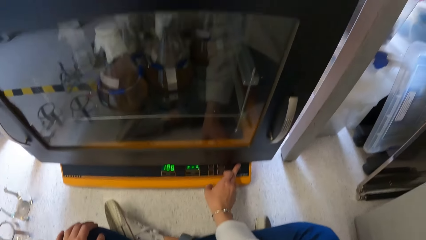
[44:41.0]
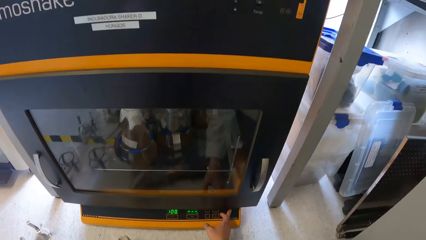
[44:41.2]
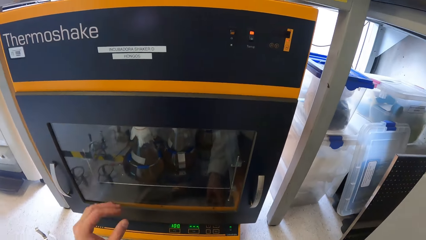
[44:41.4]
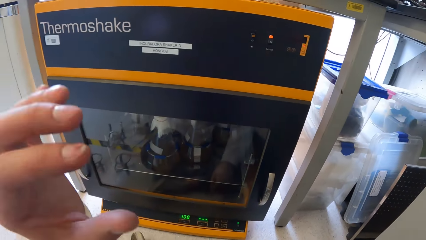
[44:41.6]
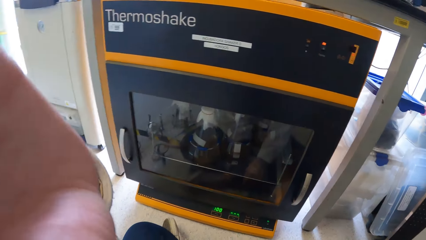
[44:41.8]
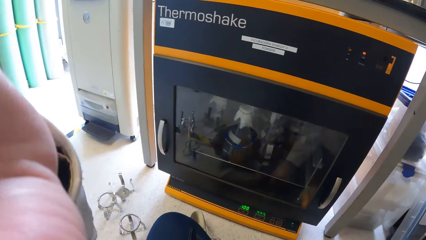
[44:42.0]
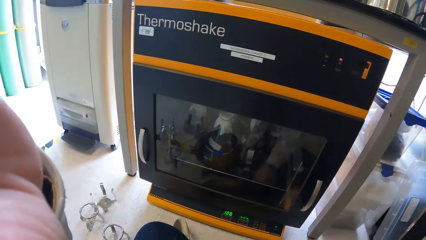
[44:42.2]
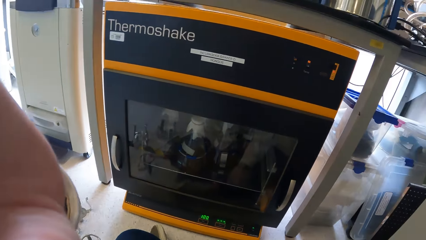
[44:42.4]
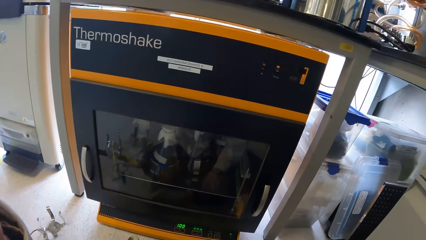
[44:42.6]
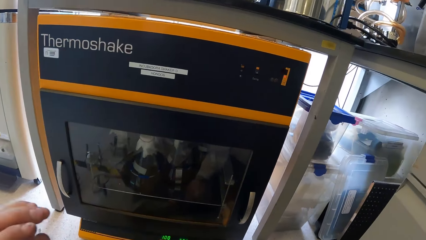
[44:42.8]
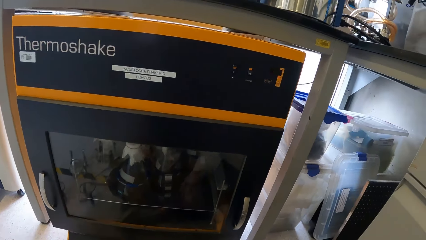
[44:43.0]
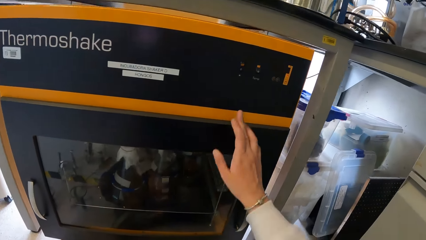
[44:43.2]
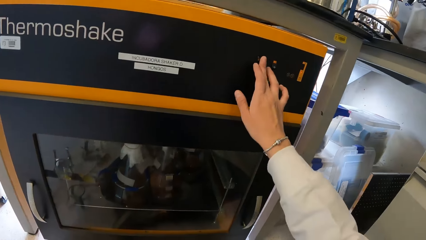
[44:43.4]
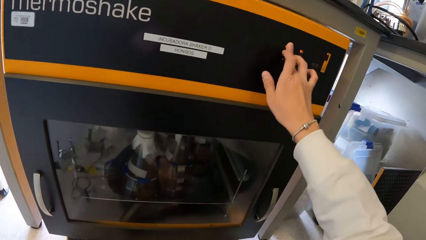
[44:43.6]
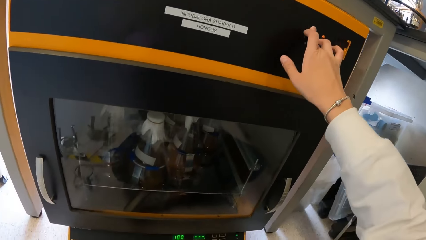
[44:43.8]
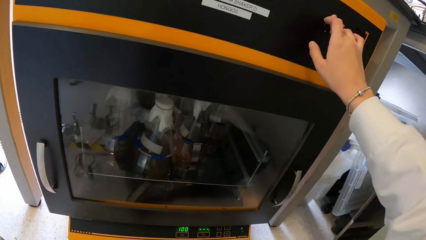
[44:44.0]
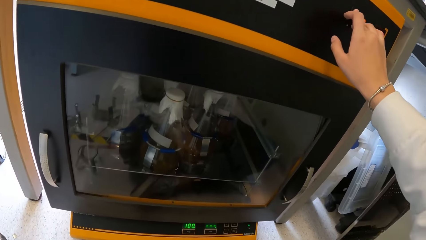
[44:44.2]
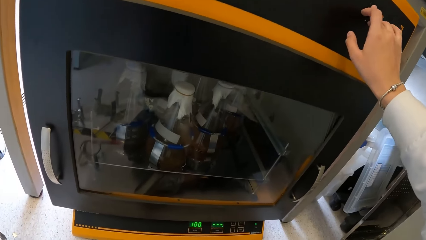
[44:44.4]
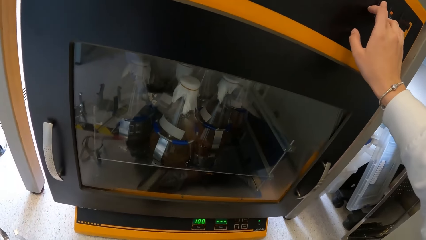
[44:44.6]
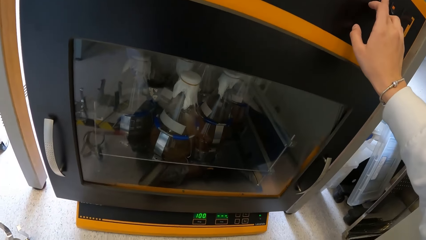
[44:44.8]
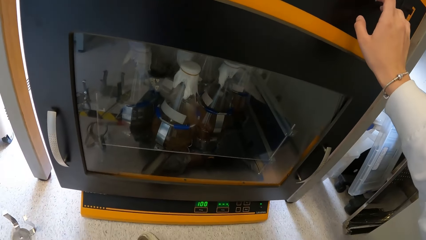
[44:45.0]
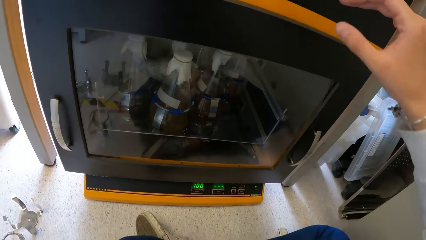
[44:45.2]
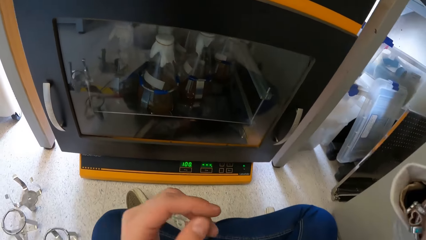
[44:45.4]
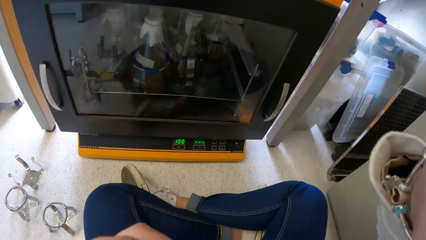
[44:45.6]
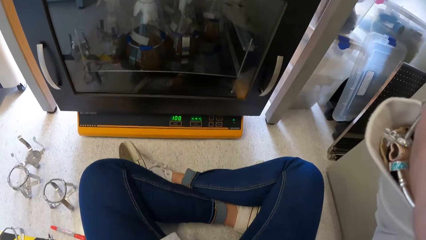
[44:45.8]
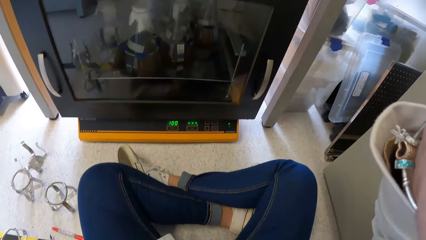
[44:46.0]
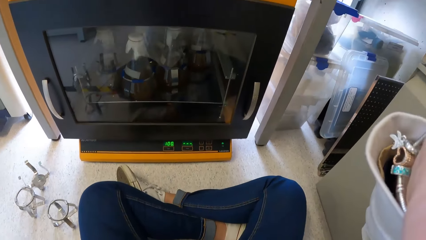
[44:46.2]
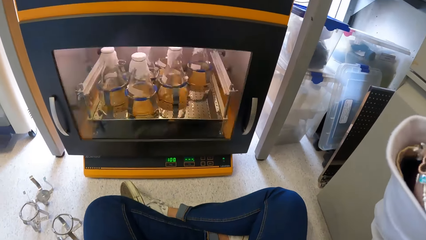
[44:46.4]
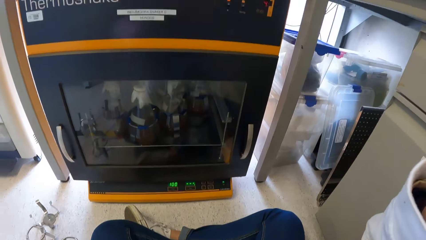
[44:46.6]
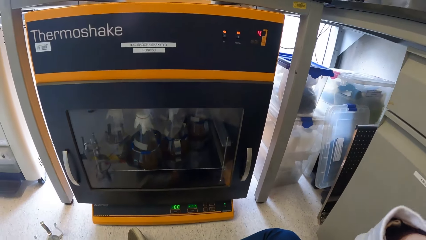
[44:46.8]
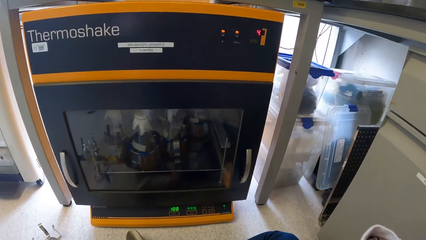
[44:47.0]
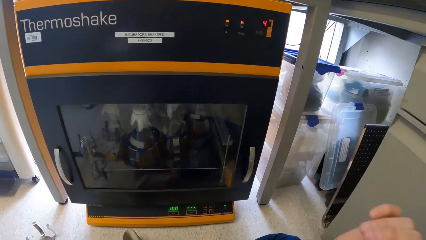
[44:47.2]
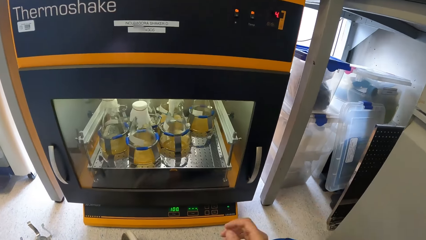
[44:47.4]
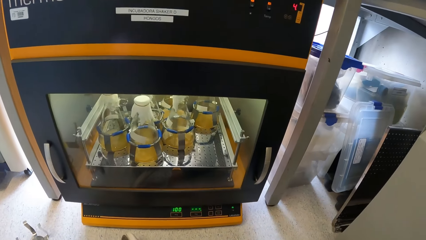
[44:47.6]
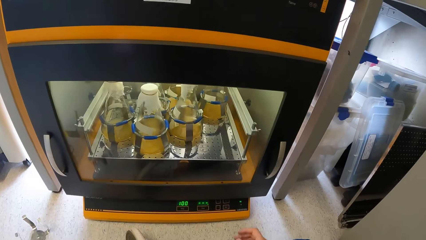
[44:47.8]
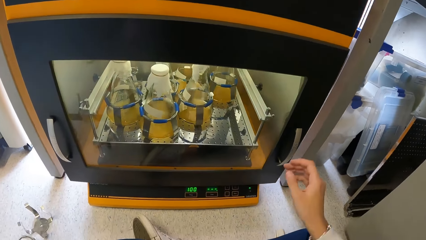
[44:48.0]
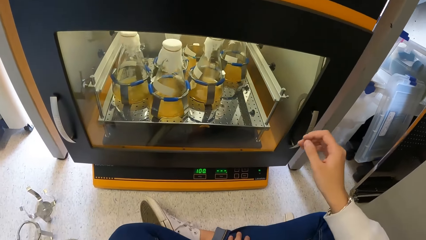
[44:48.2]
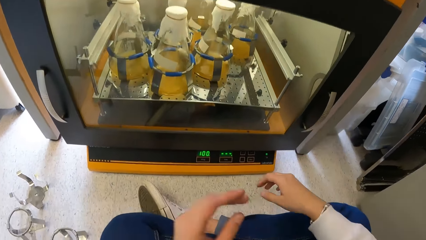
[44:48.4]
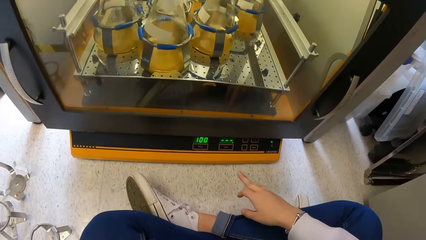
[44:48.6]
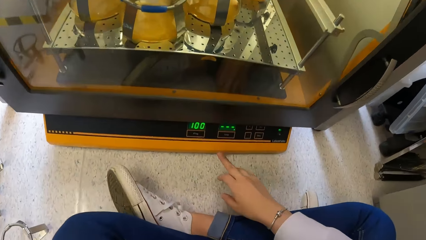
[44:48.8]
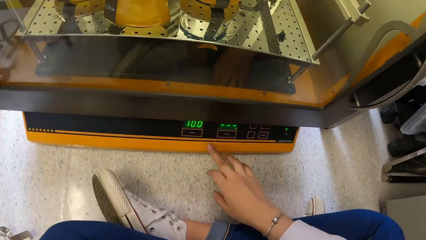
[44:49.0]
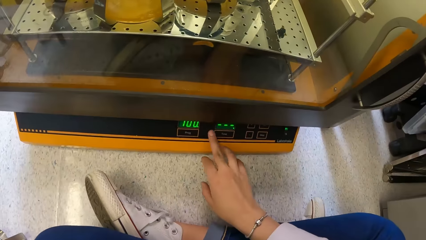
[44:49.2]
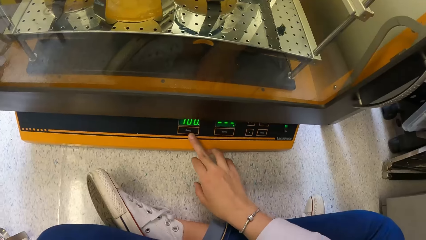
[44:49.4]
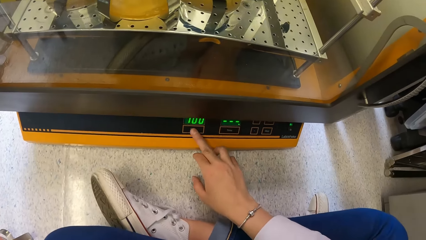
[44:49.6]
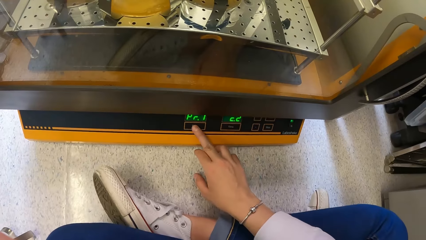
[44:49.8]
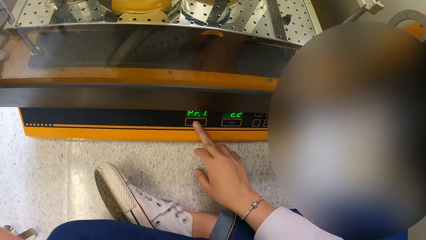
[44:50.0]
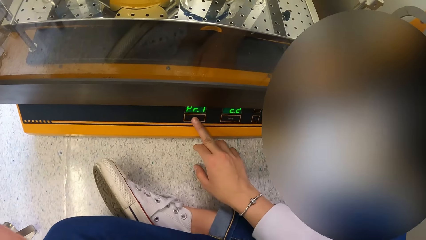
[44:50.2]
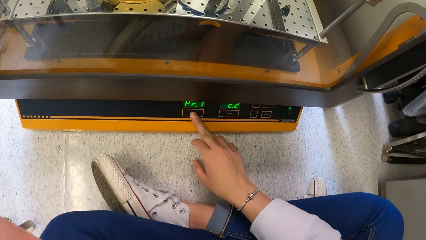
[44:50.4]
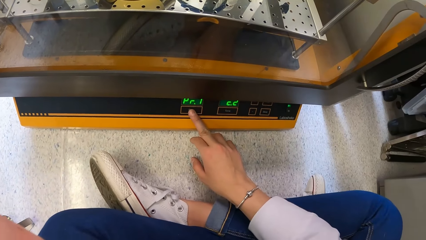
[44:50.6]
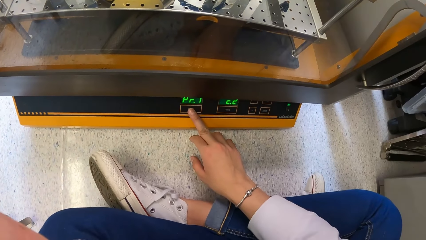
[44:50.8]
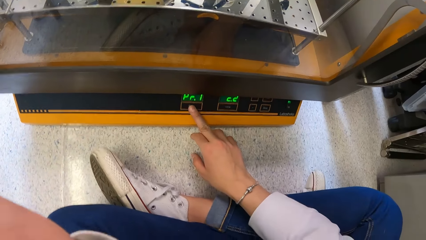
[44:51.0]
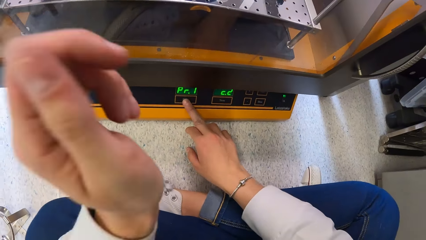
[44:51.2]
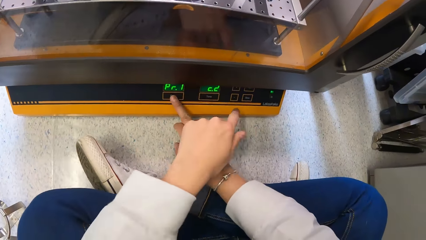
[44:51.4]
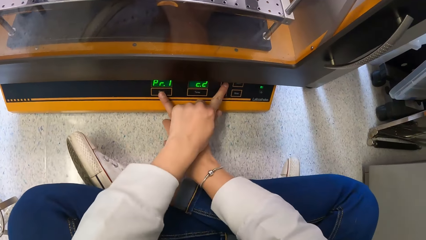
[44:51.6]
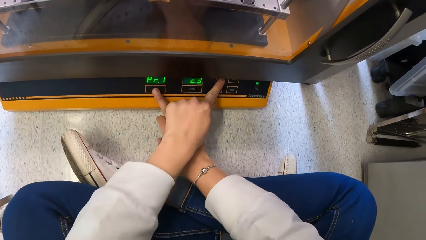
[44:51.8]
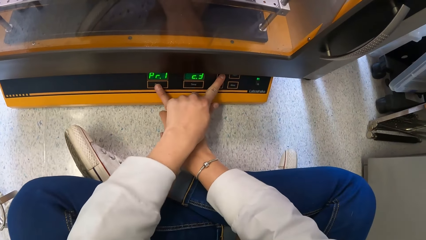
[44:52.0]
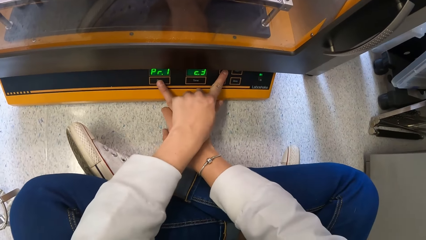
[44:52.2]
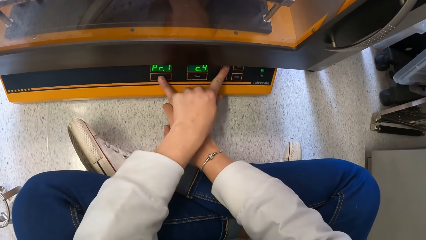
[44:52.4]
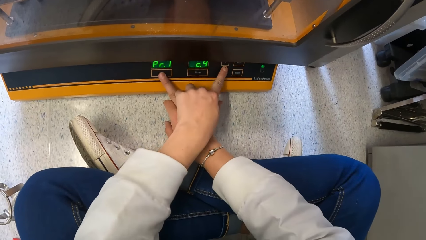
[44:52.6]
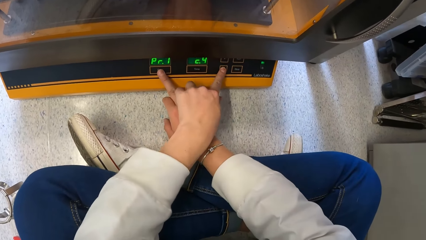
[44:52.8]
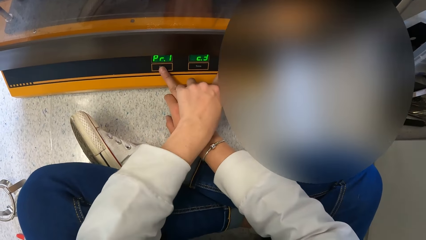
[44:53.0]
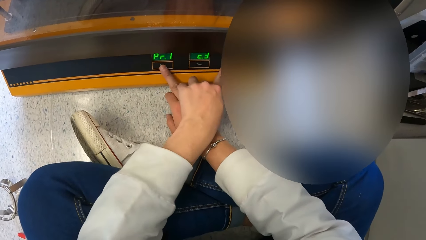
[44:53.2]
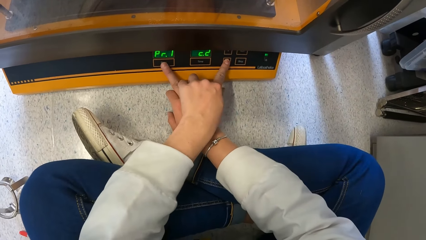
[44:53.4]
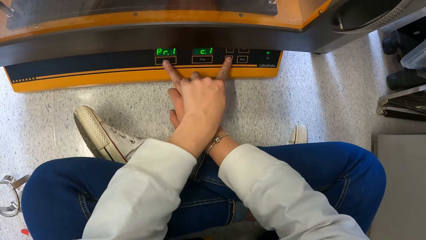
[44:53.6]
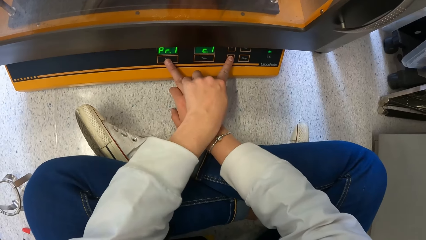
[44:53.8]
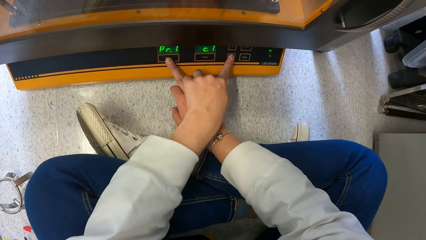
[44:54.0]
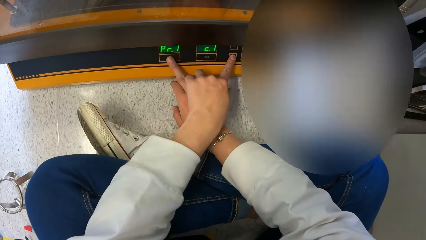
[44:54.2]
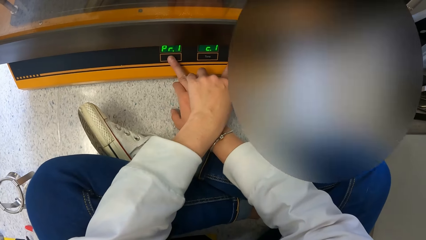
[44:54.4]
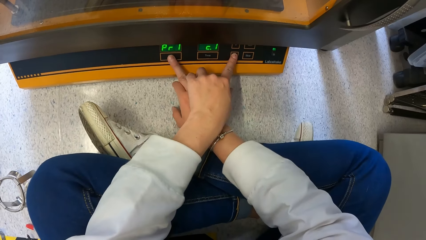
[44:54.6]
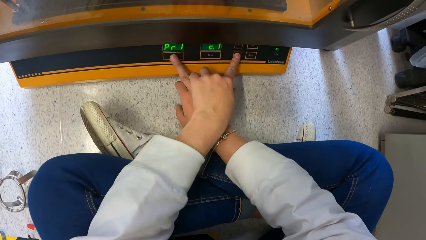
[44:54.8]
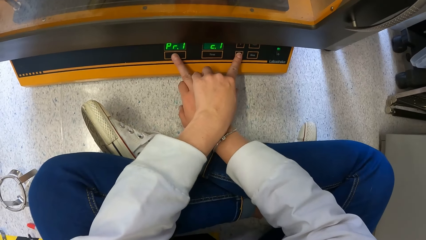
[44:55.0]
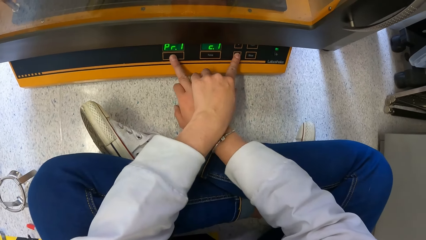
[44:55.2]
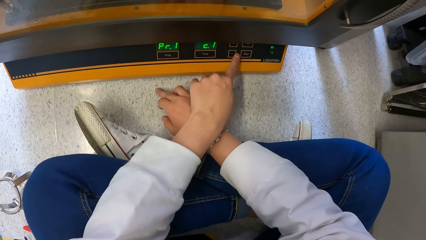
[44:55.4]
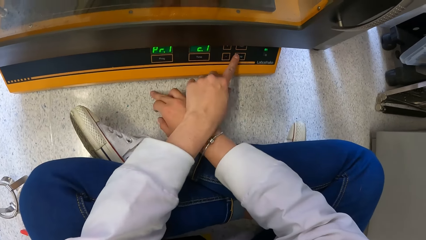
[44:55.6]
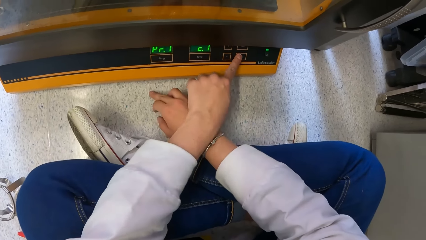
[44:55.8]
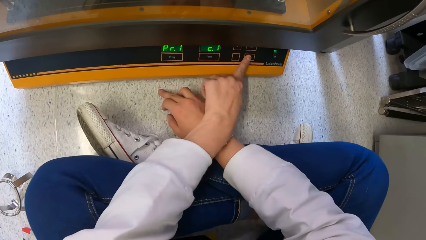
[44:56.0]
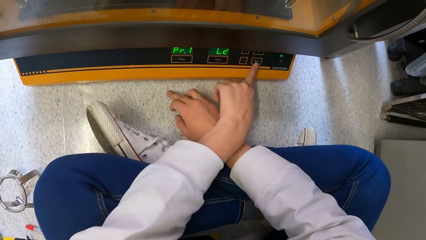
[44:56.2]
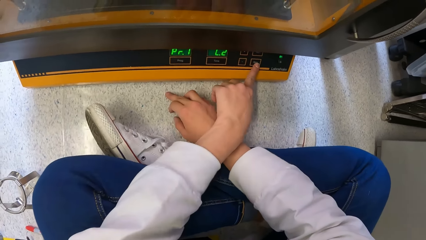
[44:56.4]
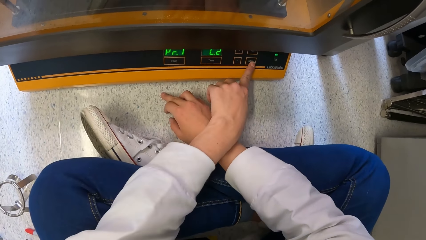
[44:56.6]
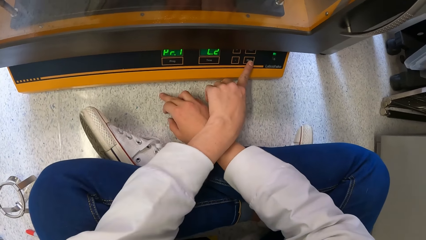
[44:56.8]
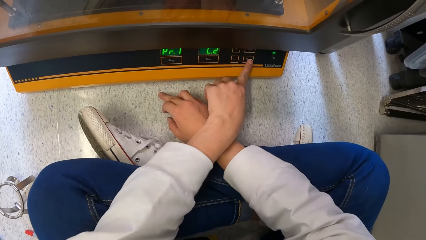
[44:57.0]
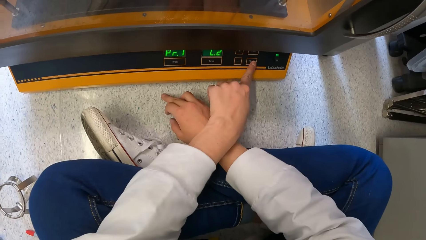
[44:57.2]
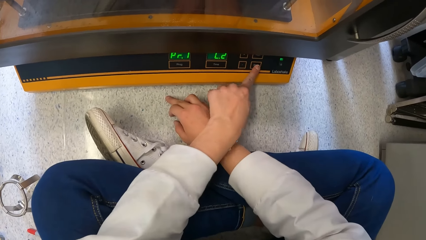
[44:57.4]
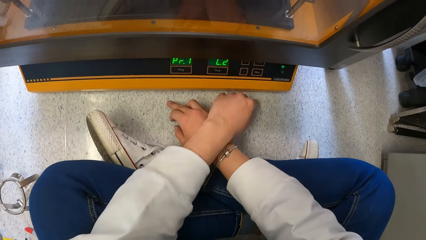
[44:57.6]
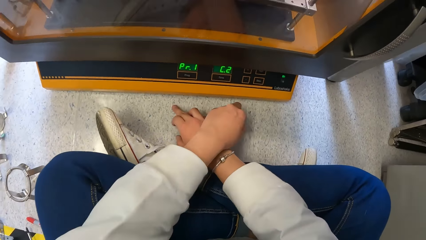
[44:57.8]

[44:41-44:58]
The camera wearer touches his face with his left hand. He adjusts the camera with his left hand. He clicks on the weigh scale button with his right hand. He touches his face with his right hand. He adjusts the camera with both hands. He lowers his hands. He clicks the thermos shake incubator button. He operates the incubator with his right hand. He clicks the thermos shake incubator button with both hands. He operates the incubator with both hands.
